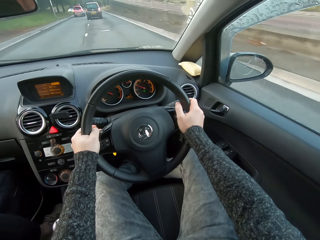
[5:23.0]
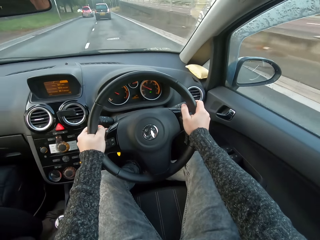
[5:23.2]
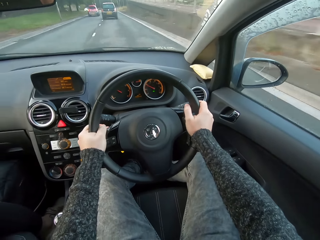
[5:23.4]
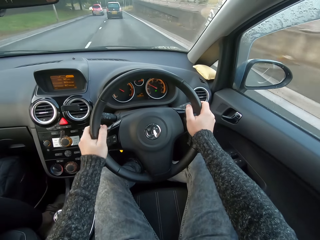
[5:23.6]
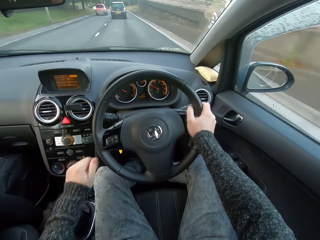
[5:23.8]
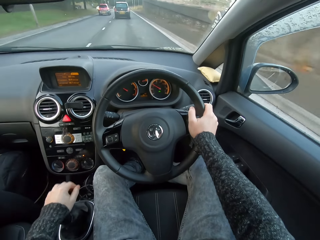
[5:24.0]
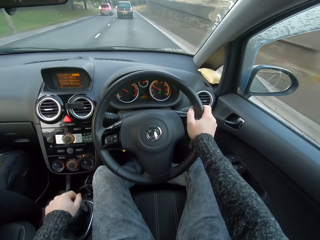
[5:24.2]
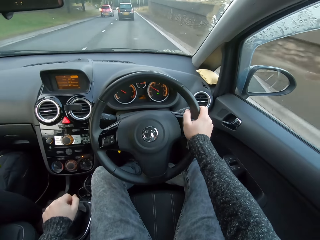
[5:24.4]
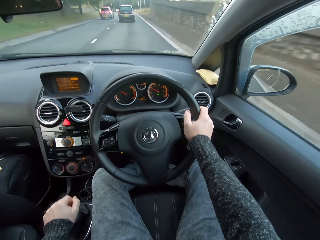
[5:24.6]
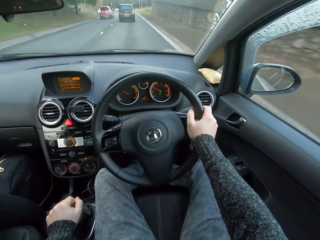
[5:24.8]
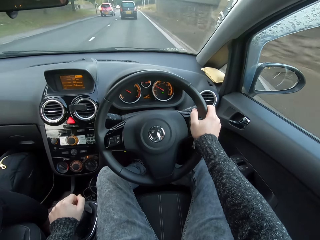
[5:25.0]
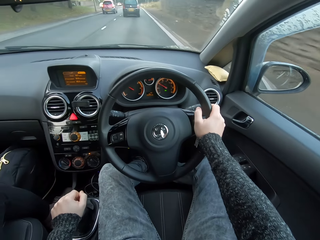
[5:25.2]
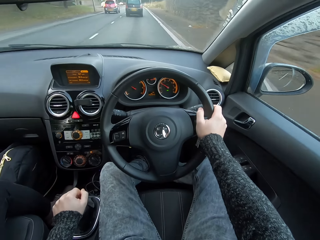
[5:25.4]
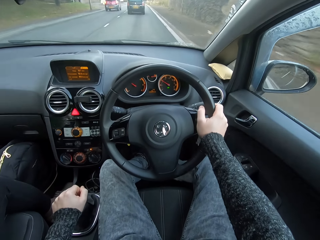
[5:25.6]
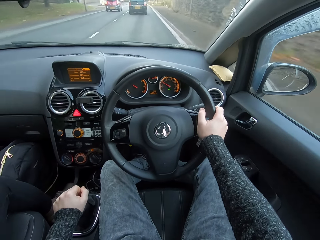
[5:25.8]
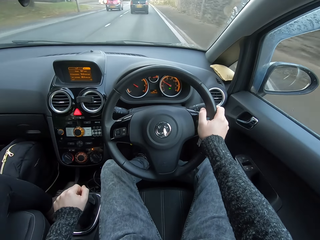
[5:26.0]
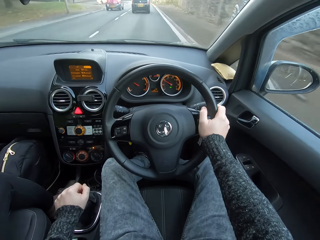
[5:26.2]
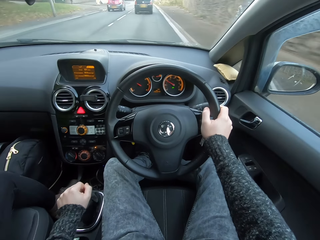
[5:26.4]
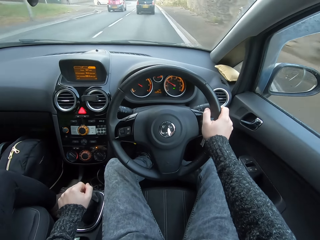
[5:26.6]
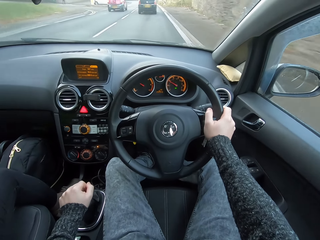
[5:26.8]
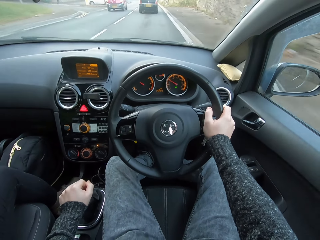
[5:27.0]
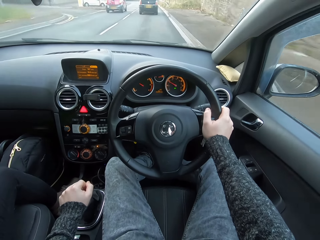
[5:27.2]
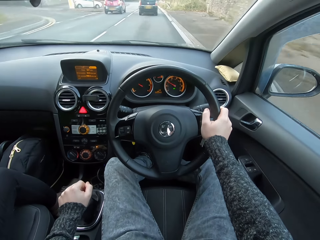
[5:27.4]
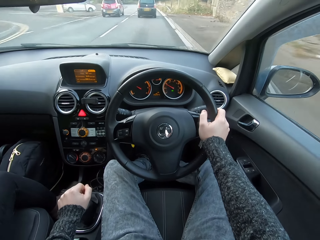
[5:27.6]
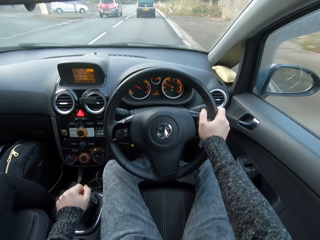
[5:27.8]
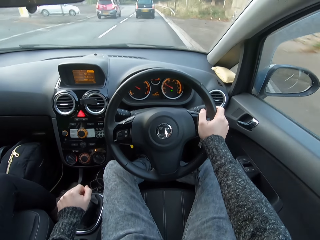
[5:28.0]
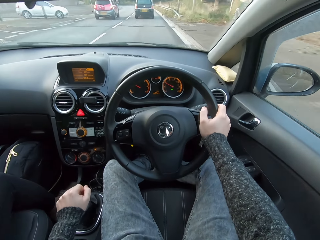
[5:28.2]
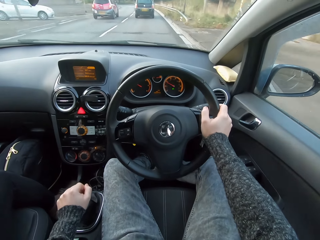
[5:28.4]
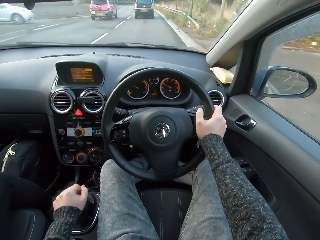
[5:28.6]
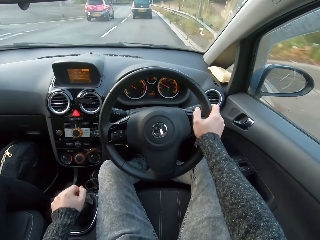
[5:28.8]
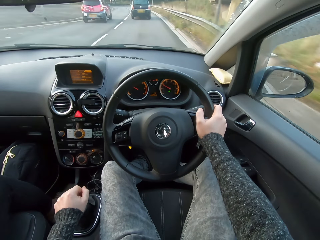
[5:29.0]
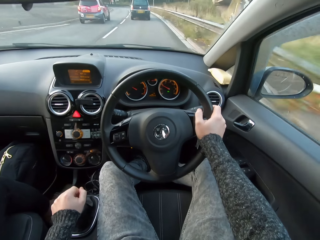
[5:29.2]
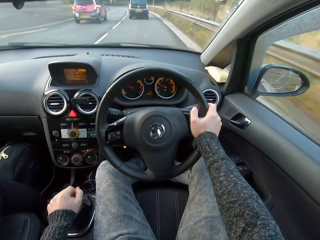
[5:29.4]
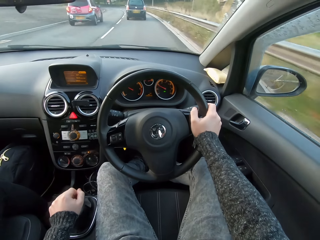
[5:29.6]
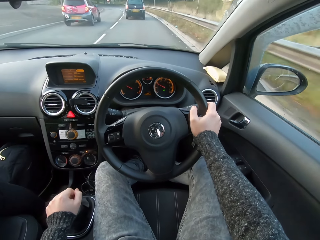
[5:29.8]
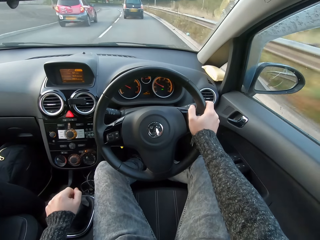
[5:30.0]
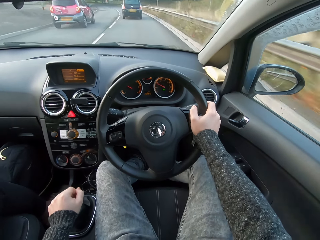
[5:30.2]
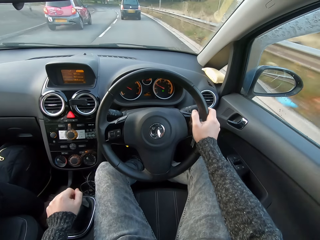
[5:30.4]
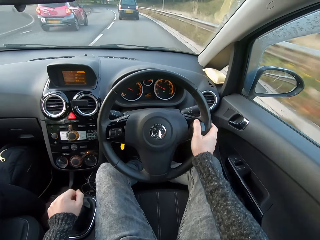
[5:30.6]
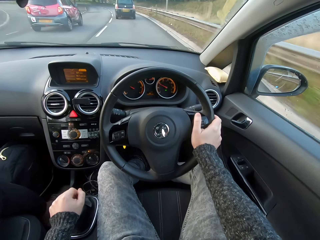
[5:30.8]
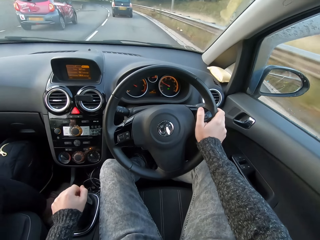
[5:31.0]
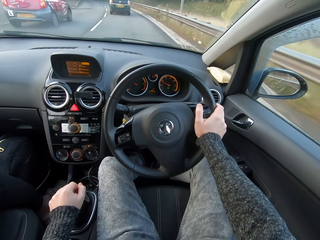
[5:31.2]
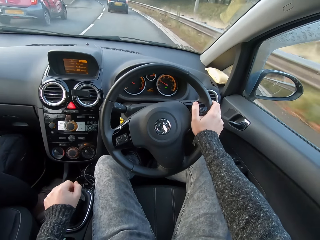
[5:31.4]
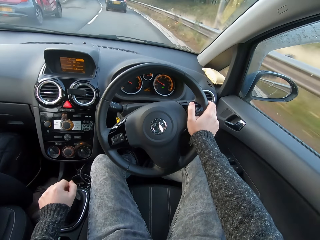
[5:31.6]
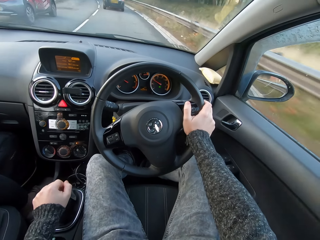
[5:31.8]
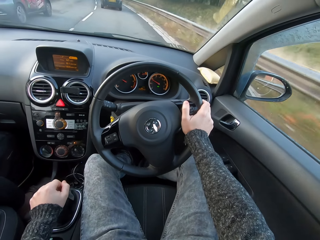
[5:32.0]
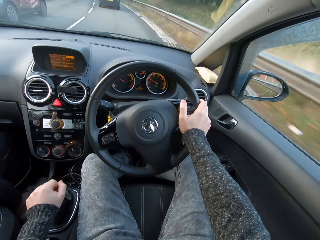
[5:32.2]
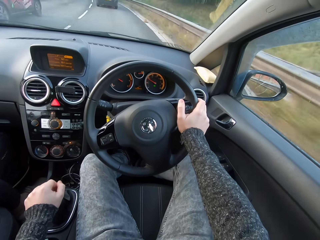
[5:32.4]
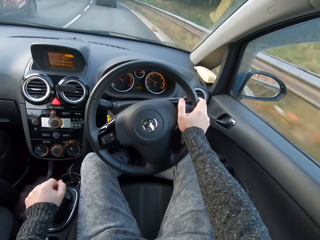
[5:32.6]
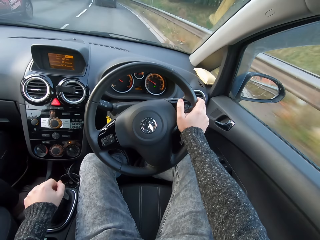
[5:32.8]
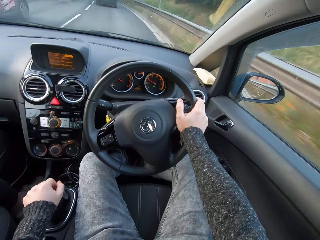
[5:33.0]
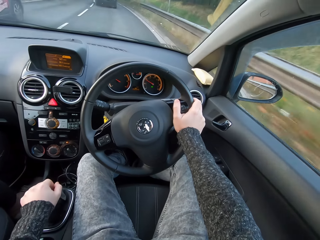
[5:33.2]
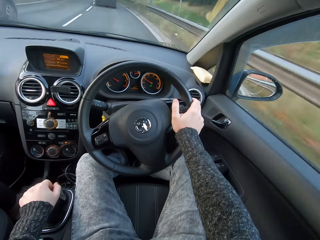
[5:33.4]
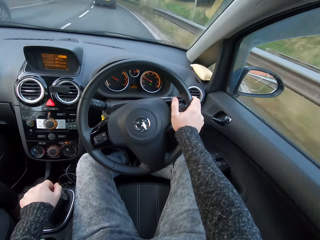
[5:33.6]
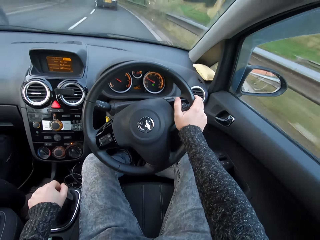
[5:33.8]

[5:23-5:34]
The camera wearer puts a hand on the gear.

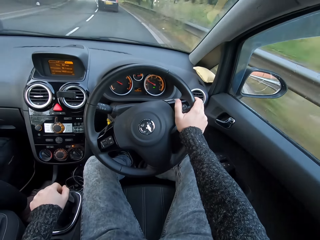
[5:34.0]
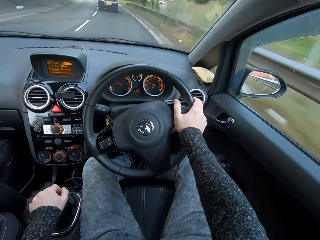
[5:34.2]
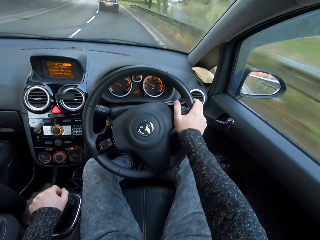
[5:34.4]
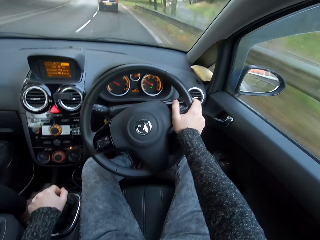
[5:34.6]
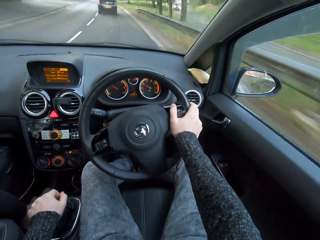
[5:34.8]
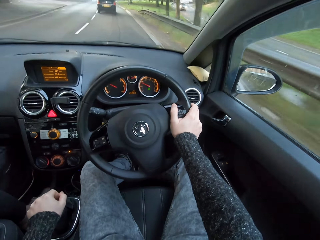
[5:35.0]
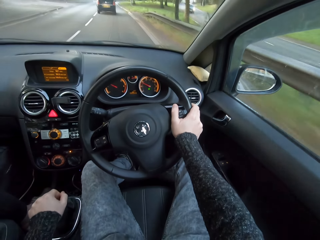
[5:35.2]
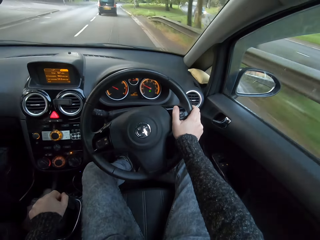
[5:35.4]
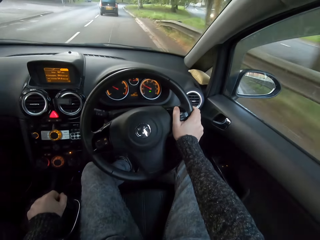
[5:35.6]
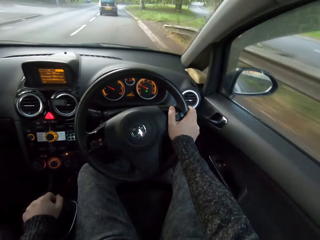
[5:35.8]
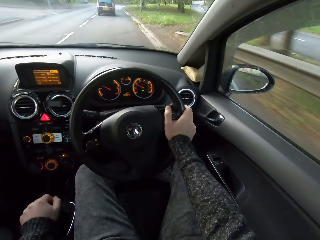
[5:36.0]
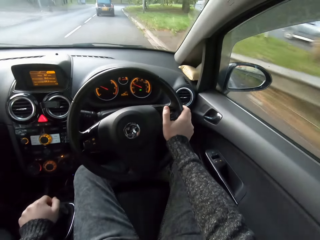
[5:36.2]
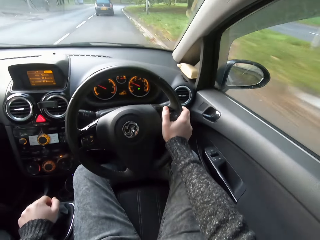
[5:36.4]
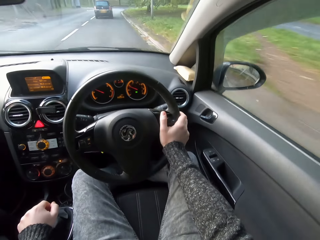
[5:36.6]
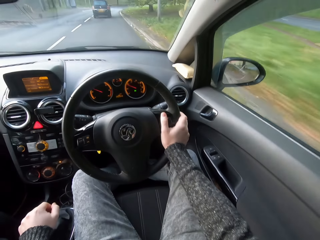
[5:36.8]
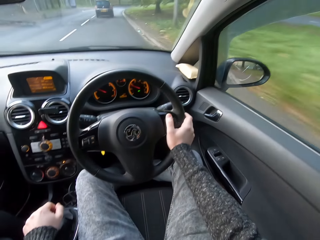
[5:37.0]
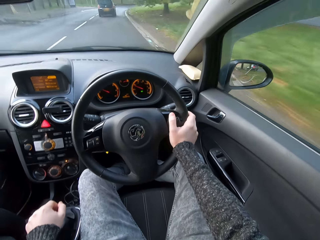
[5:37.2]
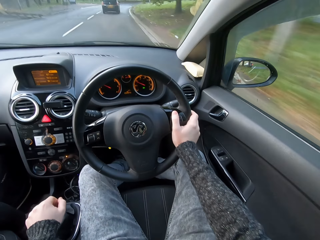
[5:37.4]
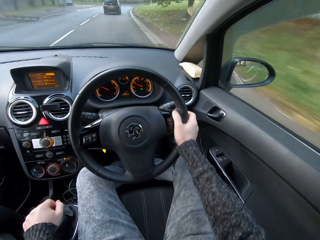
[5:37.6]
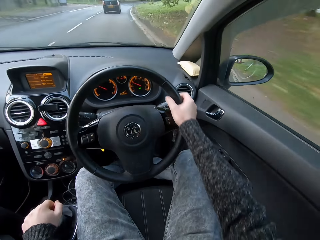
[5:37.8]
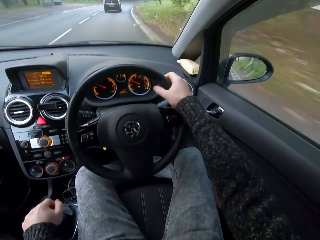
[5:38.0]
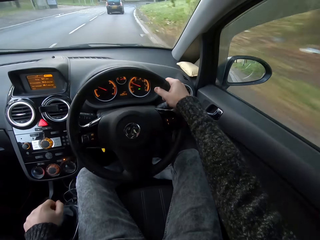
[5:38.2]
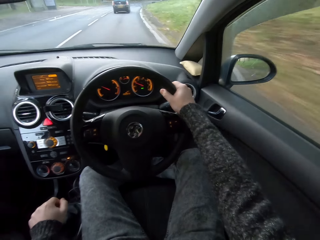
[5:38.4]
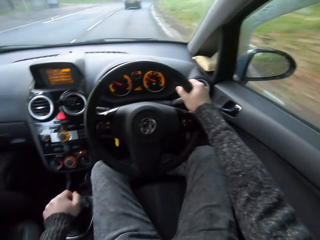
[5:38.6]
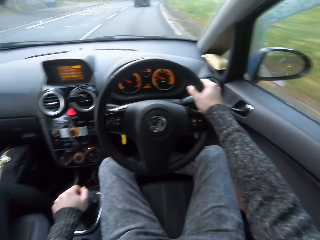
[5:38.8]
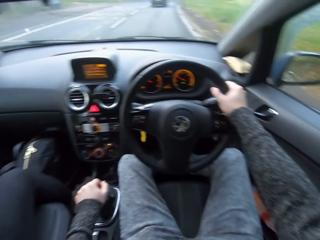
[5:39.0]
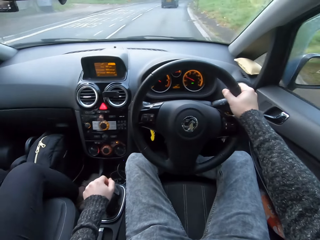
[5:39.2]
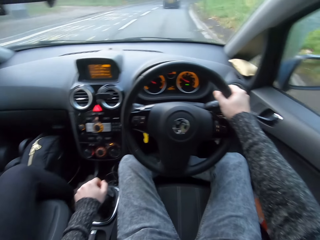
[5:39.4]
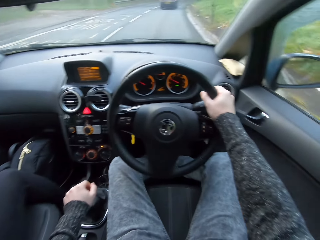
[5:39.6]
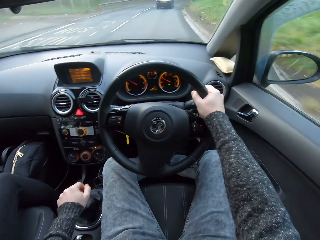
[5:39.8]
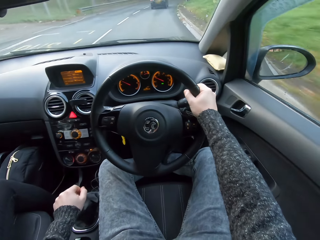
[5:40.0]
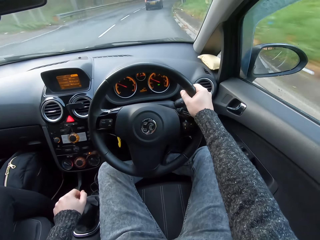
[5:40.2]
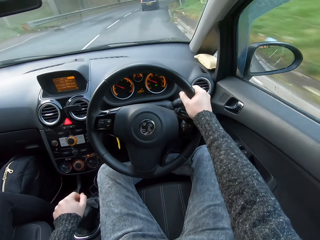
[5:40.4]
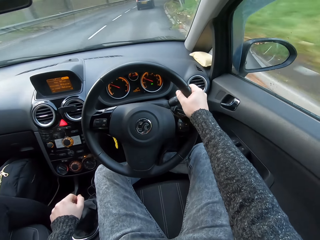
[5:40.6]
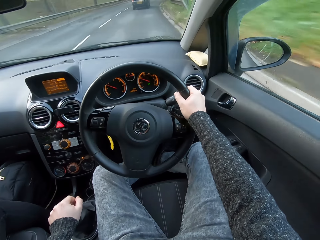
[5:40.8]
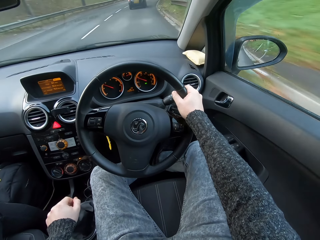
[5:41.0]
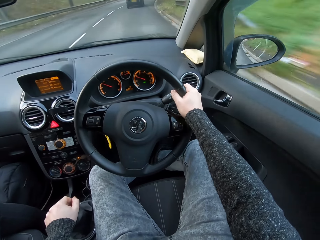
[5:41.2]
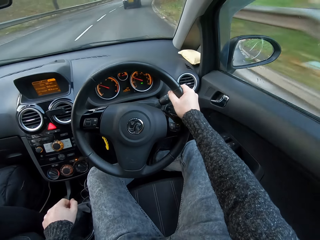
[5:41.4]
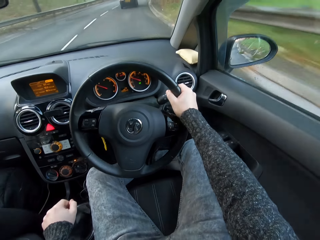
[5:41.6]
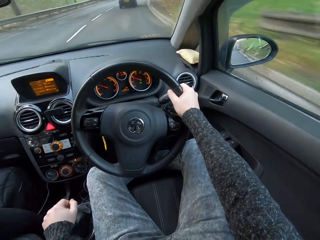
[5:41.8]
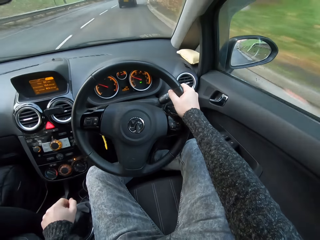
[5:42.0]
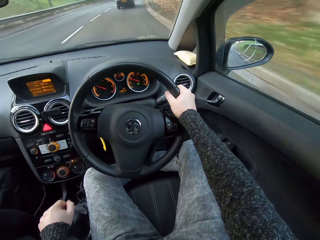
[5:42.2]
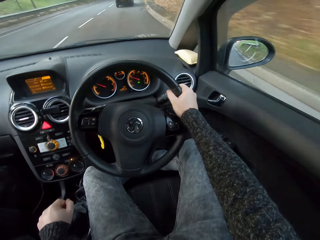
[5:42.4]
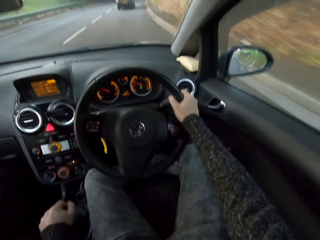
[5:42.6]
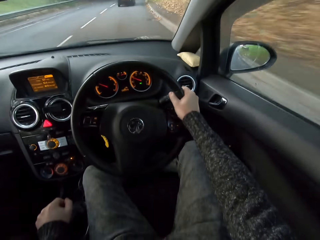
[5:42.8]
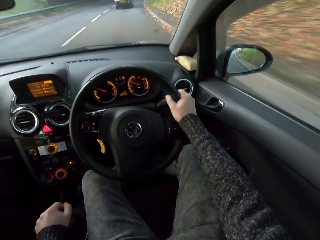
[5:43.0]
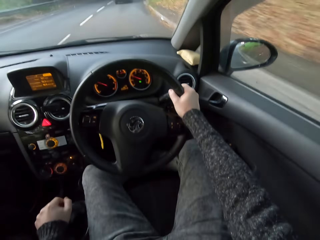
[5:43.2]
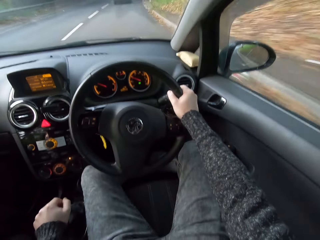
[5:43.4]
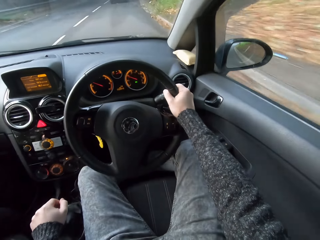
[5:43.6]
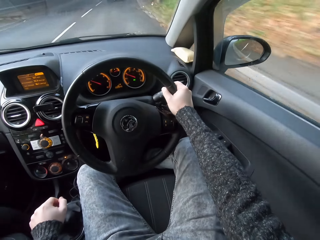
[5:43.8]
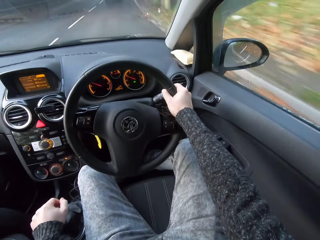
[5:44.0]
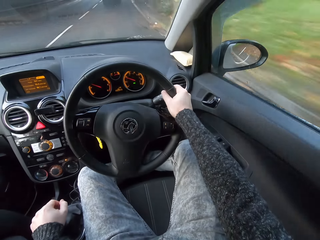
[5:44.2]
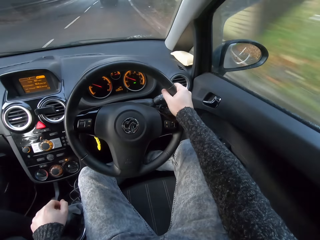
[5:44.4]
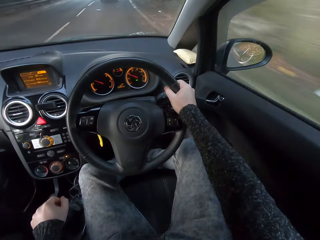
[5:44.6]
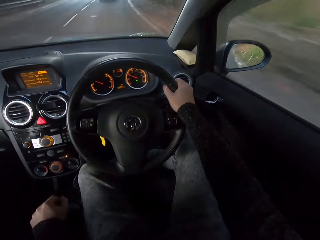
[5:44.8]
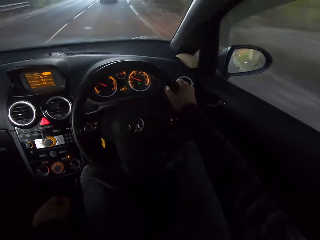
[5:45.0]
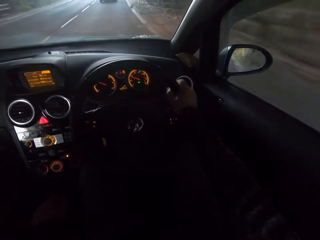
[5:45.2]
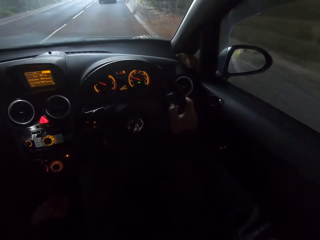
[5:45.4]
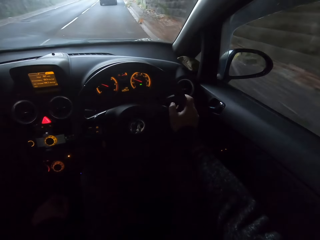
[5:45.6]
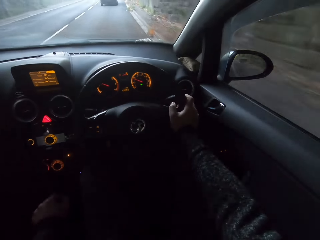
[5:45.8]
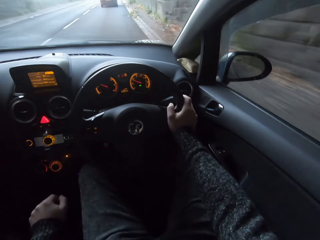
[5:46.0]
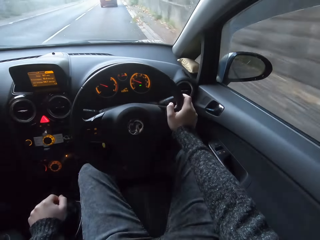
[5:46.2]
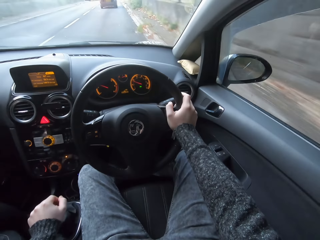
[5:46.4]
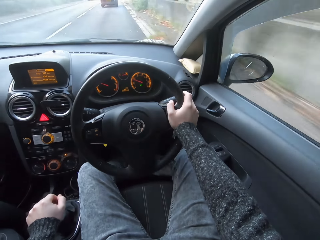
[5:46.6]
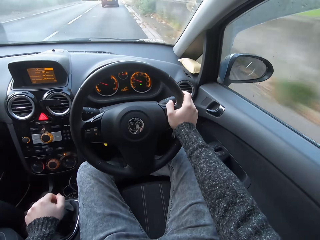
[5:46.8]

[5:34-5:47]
The camera wearer controls the steering.
